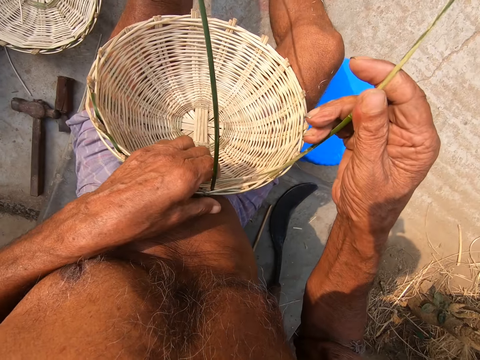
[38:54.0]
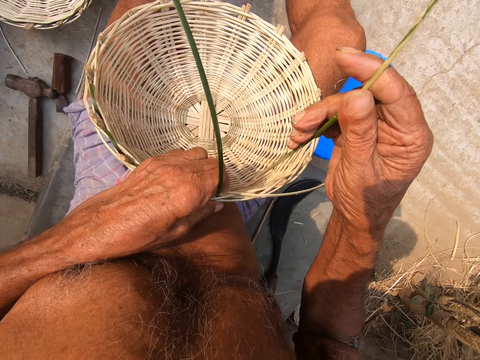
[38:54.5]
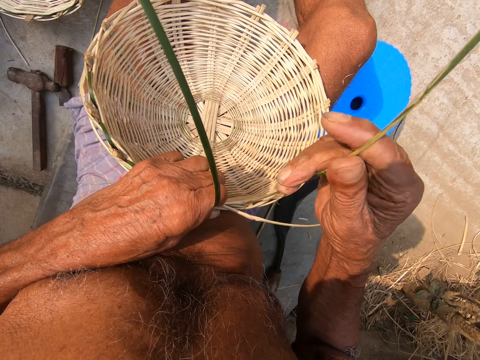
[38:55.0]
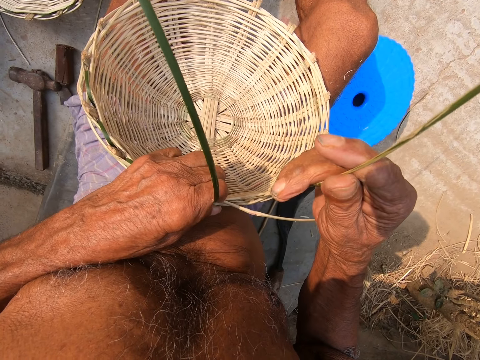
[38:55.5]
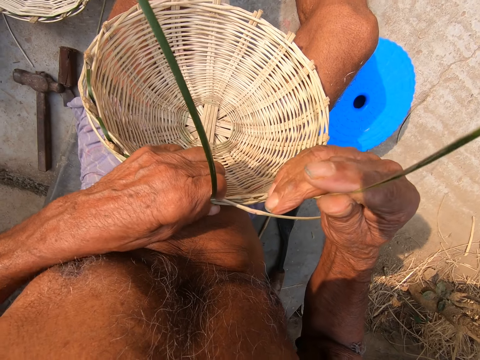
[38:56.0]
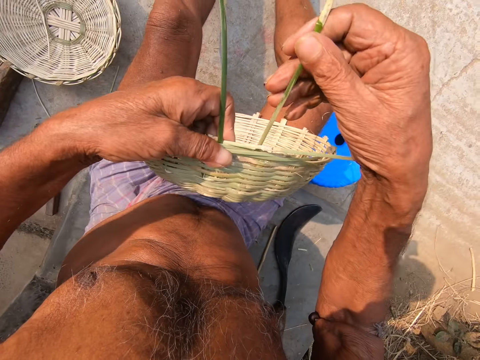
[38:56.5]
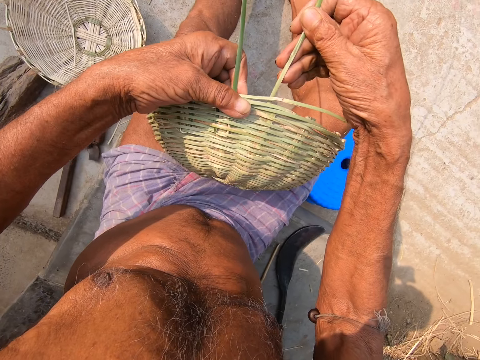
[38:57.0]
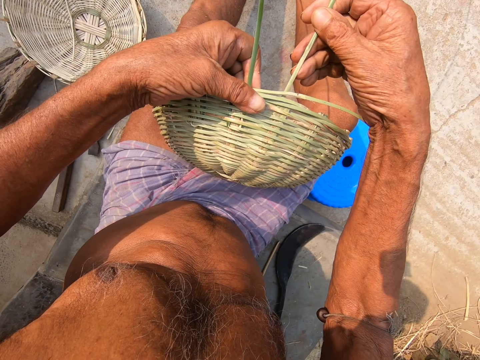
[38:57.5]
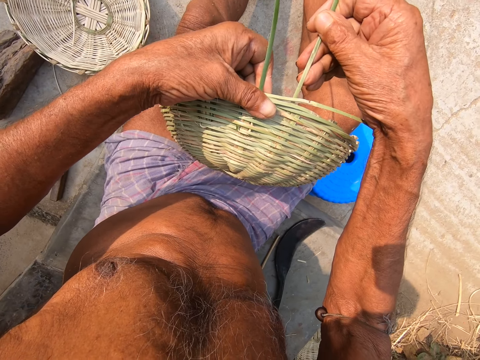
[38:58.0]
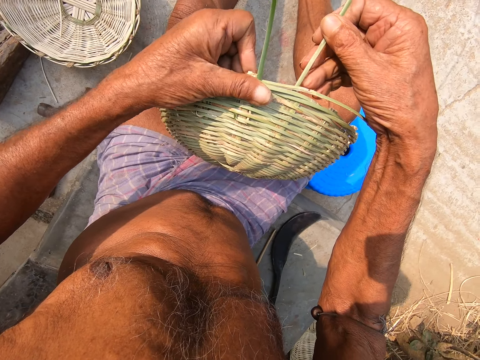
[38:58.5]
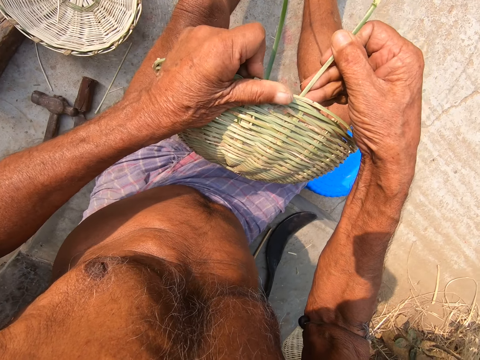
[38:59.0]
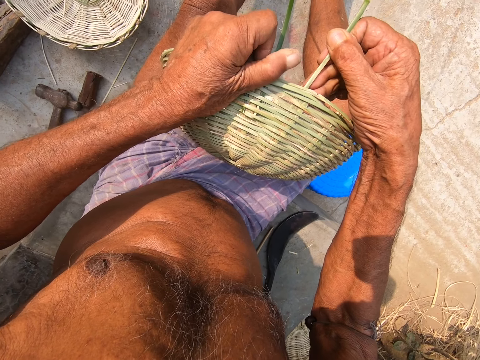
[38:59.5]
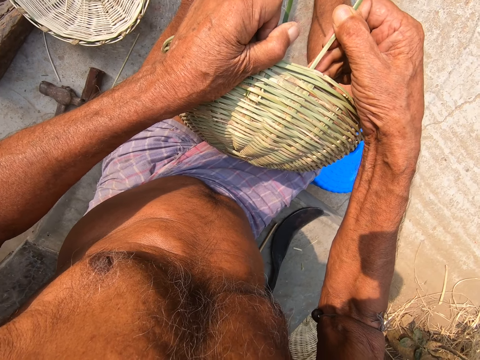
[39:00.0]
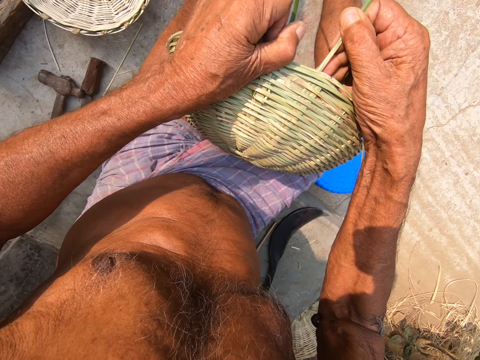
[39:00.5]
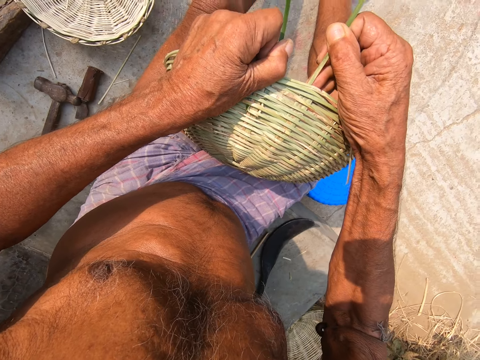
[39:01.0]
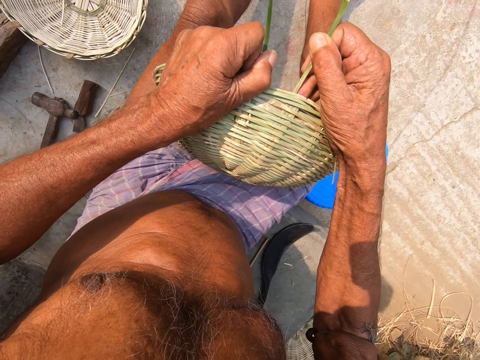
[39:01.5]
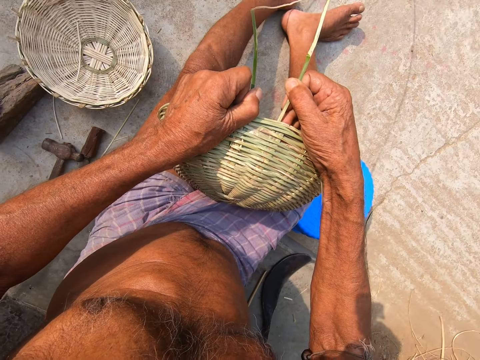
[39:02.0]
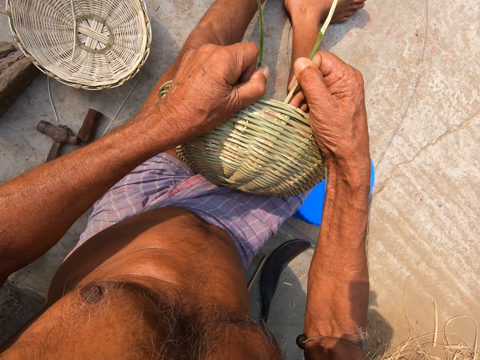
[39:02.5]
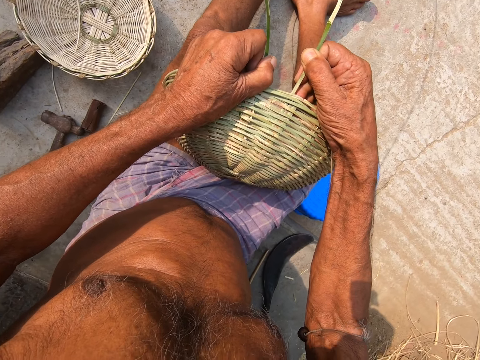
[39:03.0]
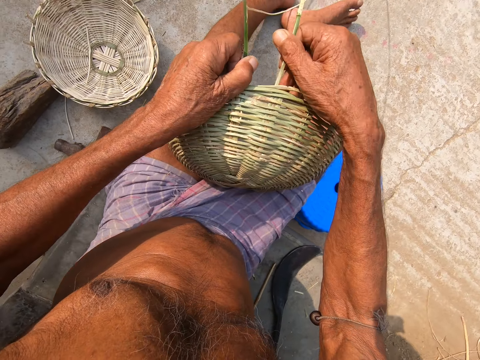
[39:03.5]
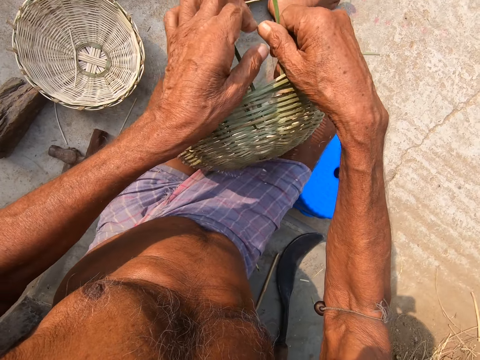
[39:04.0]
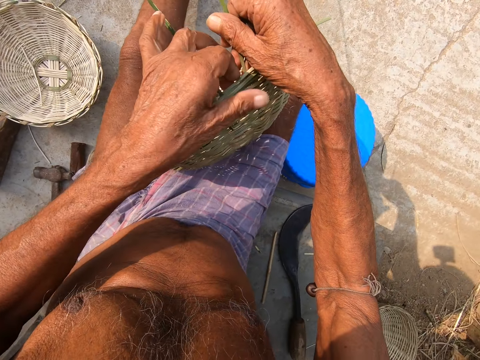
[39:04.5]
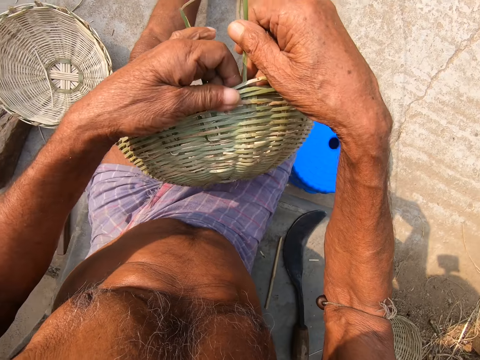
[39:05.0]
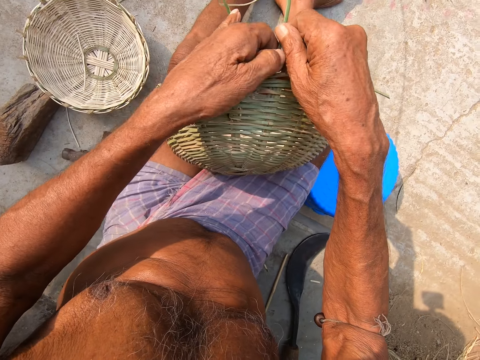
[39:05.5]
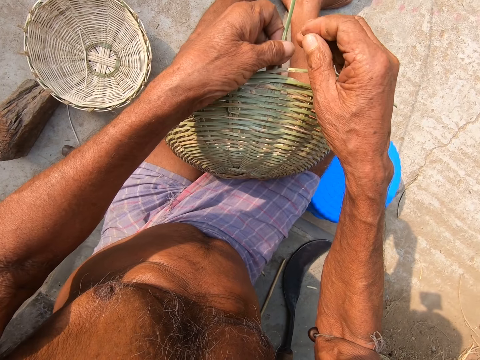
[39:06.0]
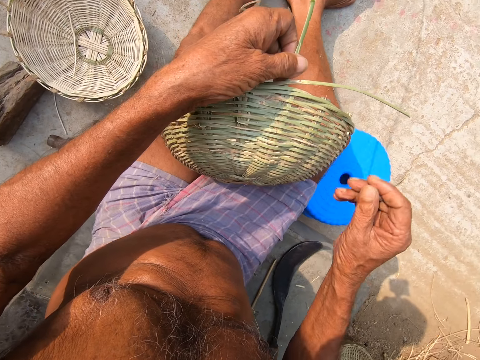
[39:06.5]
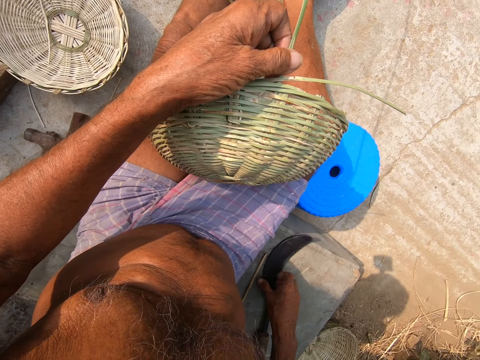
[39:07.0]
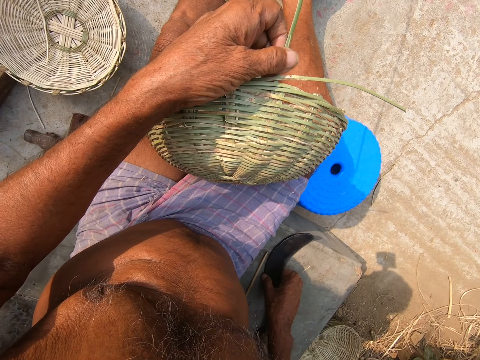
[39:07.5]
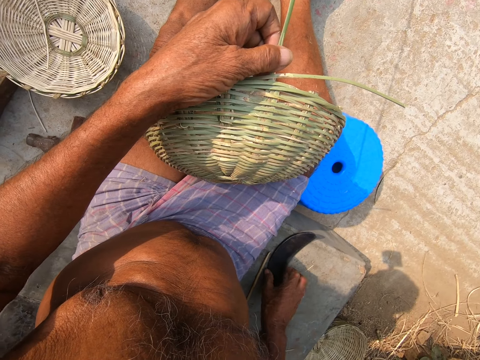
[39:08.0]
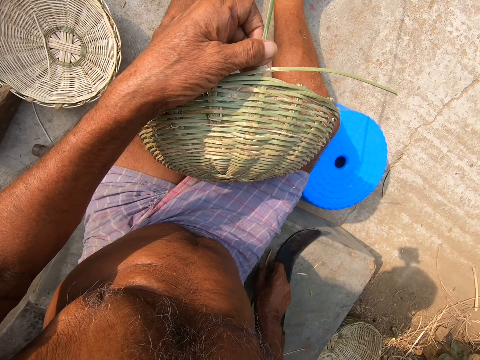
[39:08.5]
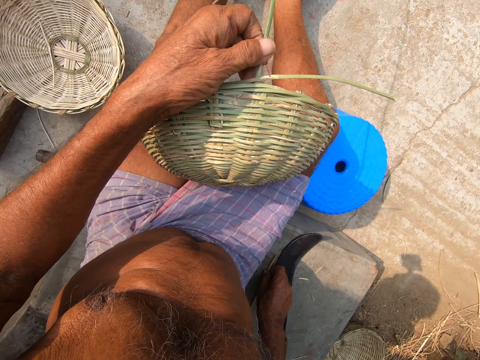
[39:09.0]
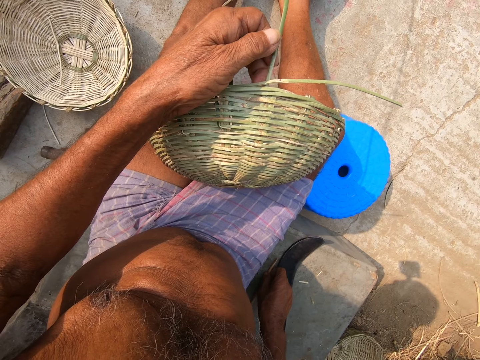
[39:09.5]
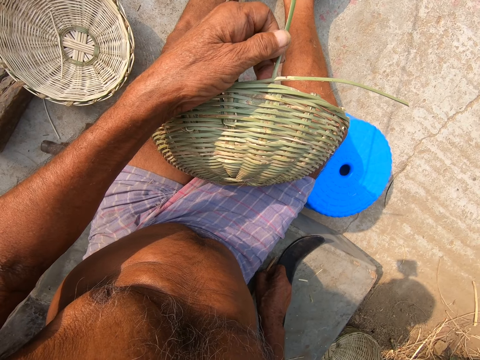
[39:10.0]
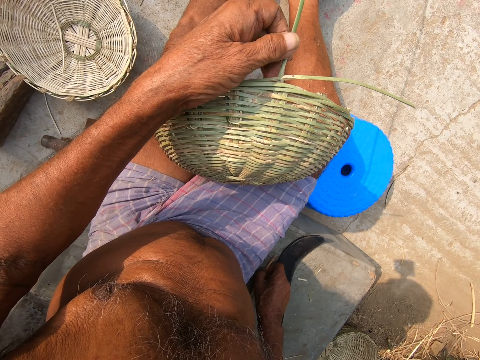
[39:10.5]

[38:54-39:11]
The camera wearer holds the basket on his legs with his left hand. He inserts the bamboo strip into the basket with his right hand. He holds the bamboo strip with his left hand. He touches the sickle on the floor with his right hand. He touches the stick on the floor with his right hand.

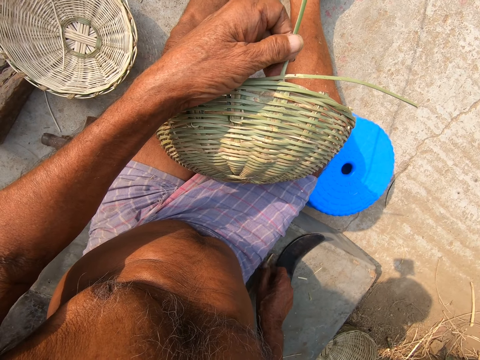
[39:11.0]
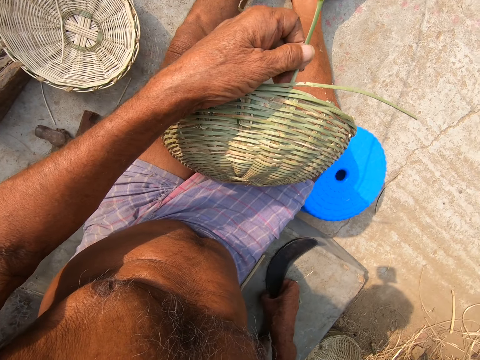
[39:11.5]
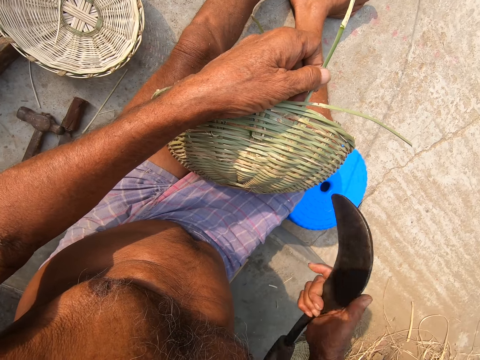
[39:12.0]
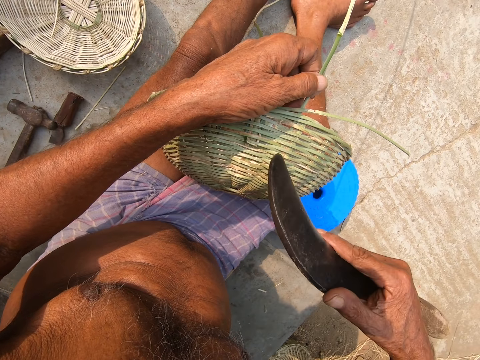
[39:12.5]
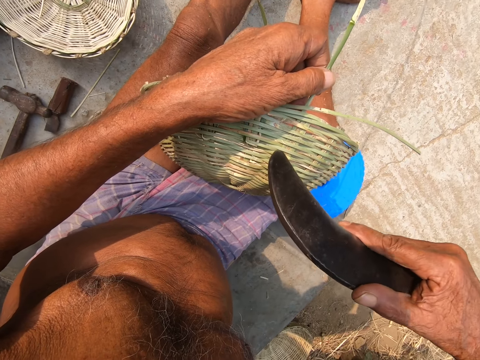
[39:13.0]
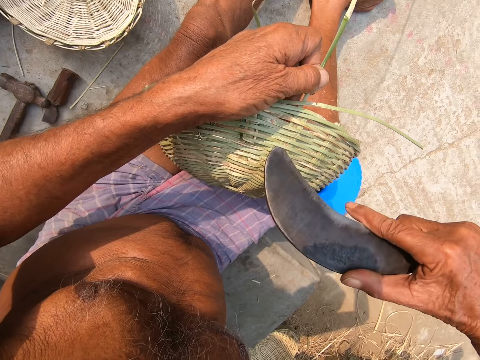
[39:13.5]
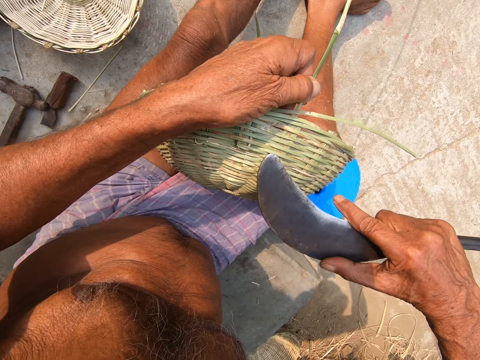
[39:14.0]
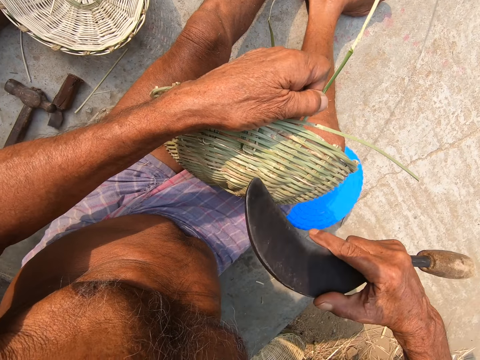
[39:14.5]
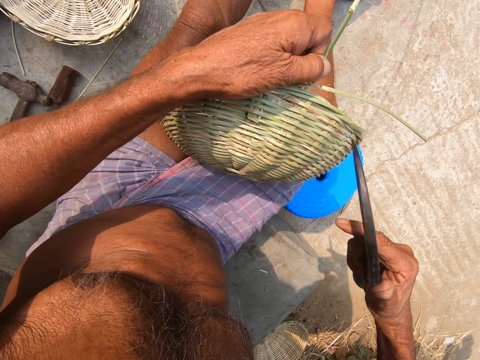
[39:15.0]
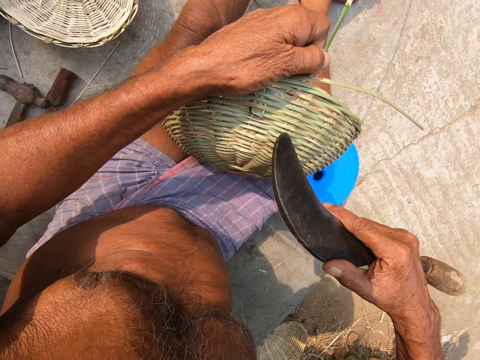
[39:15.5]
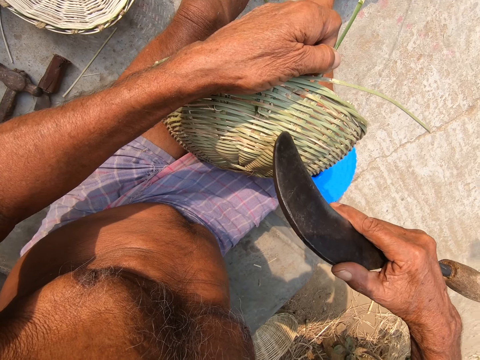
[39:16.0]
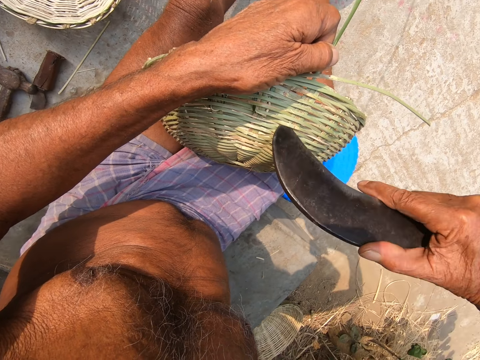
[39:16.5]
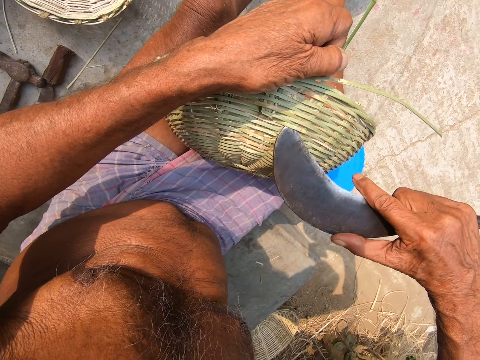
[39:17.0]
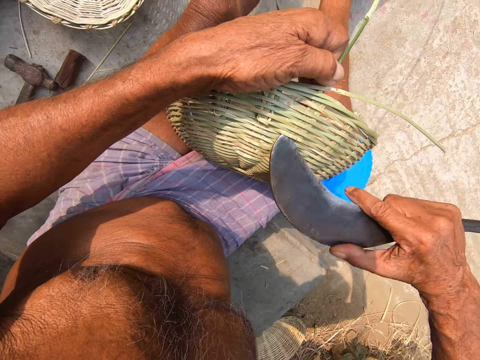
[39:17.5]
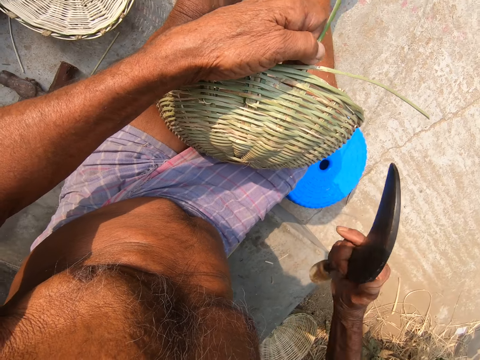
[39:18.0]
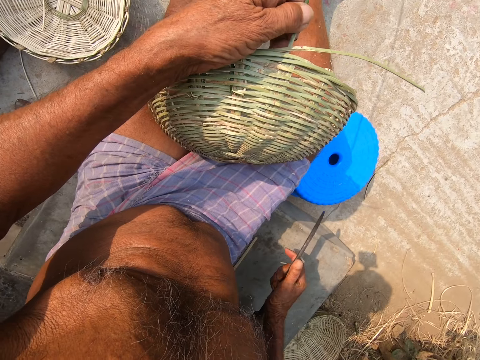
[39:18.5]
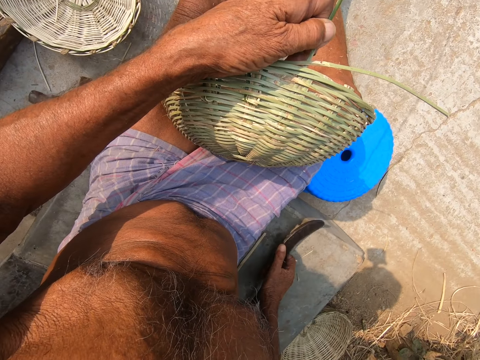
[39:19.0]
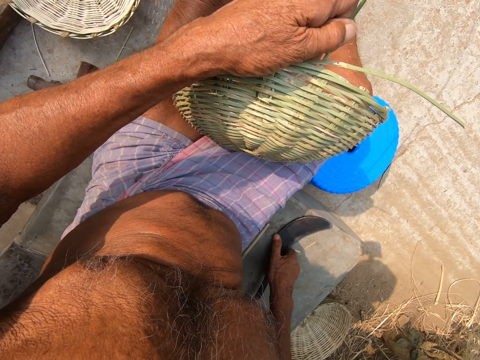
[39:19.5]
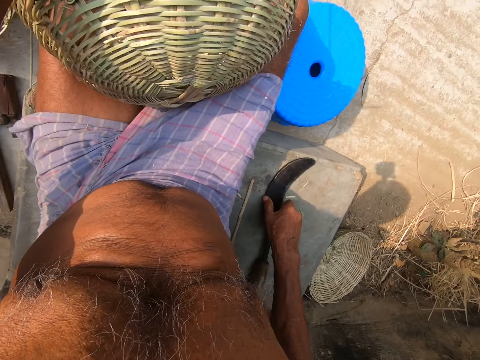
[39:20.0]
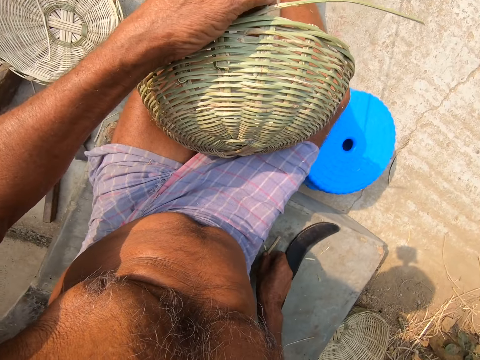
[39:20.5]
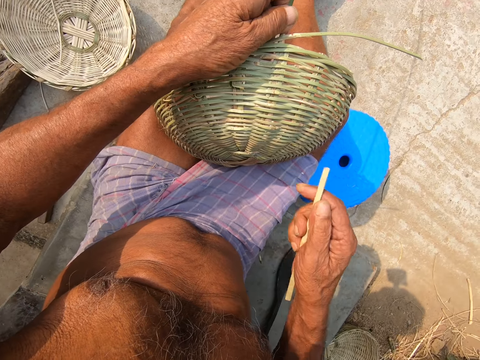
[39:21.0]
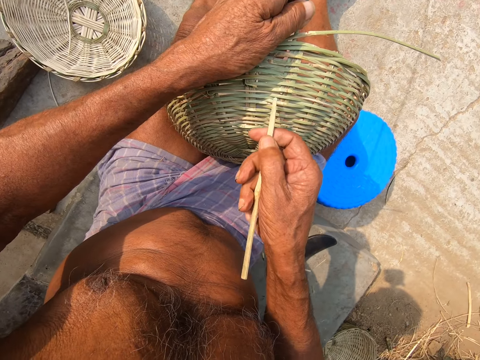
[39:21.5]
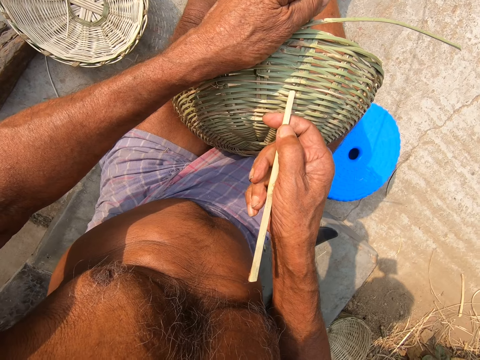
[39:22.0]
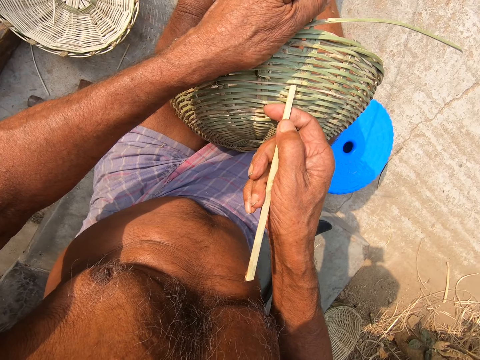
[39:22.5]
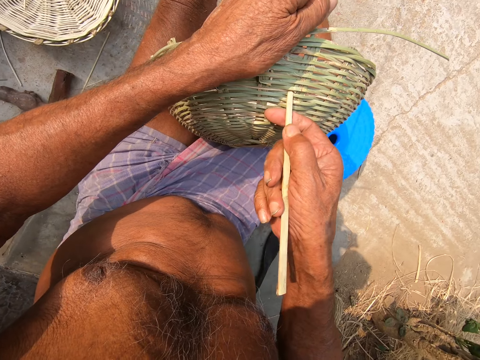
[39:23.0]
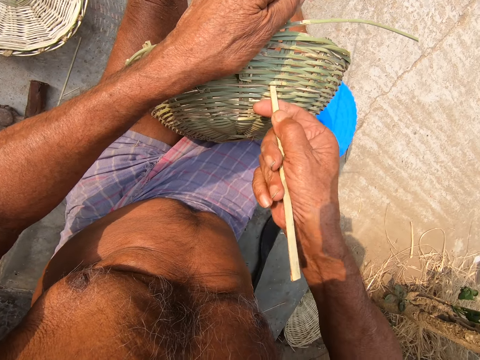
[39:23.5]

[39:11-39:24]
The camera wearer picks up the sickle from the floor with his right hand. He adjusts the basket canes with the sickle in his right hand. He places the sickle in his right hand on the floor. He picks up the stick from the floor with his right hand. He adjusts the basket canes with the stick in his right hand.
